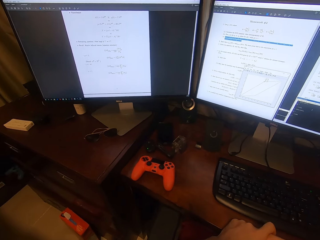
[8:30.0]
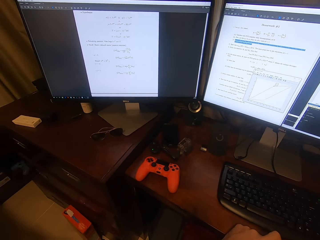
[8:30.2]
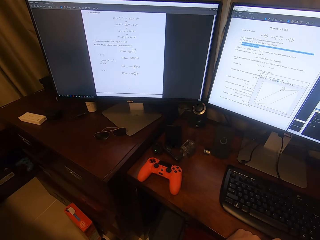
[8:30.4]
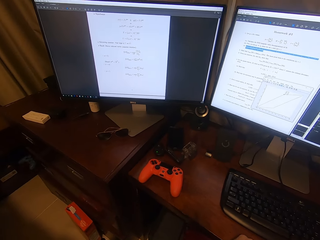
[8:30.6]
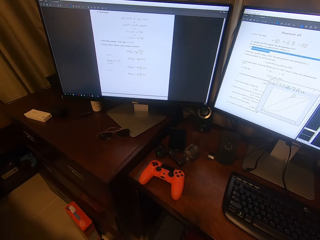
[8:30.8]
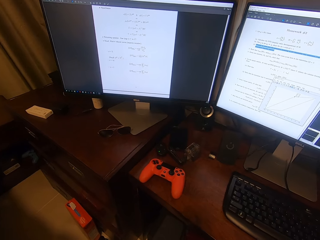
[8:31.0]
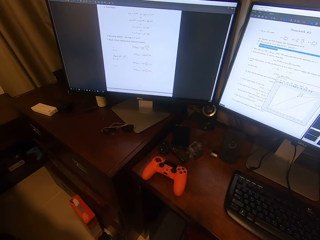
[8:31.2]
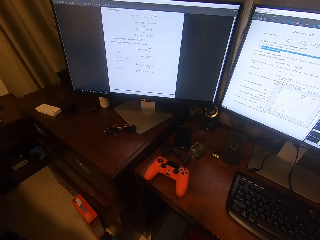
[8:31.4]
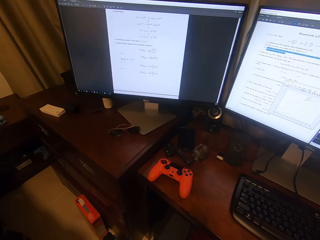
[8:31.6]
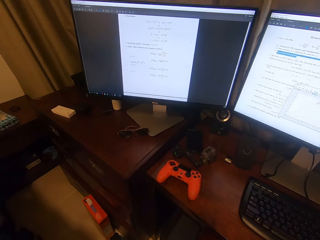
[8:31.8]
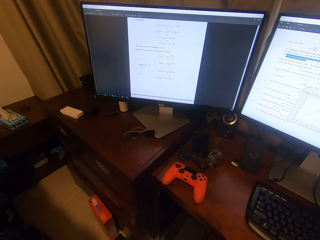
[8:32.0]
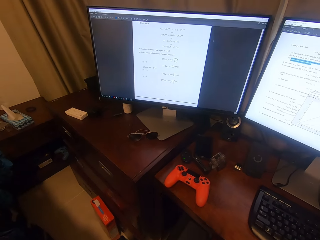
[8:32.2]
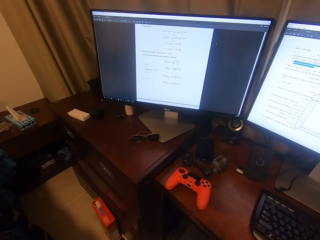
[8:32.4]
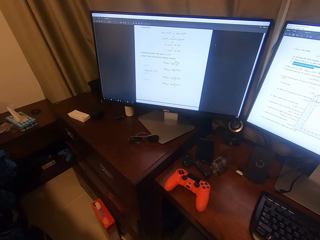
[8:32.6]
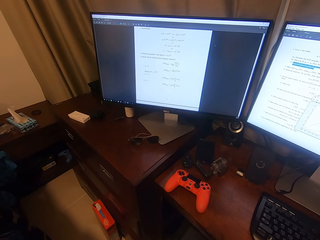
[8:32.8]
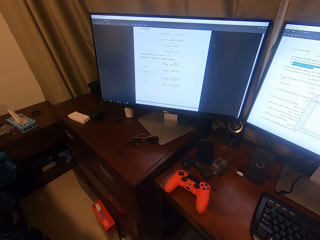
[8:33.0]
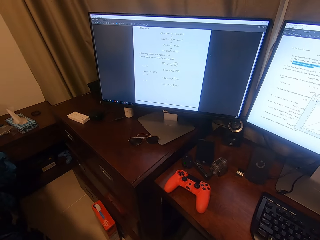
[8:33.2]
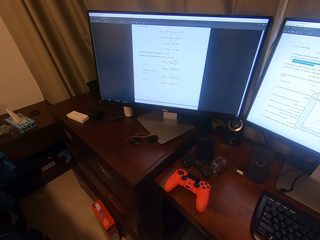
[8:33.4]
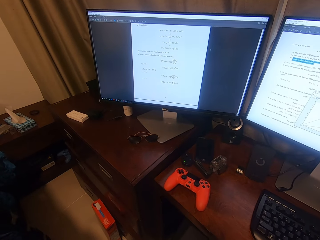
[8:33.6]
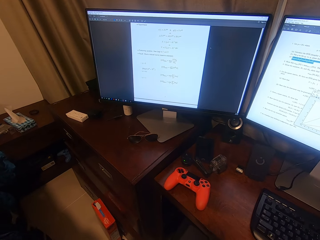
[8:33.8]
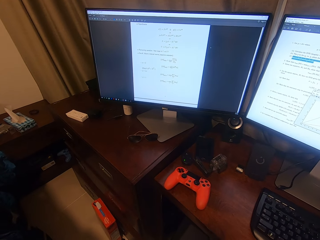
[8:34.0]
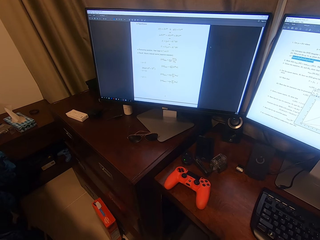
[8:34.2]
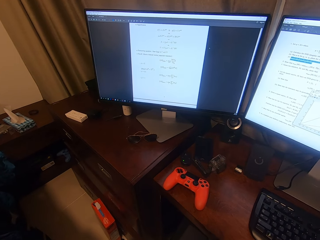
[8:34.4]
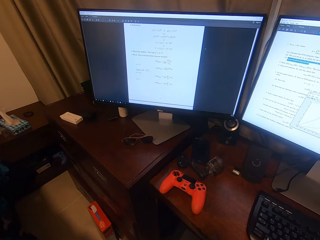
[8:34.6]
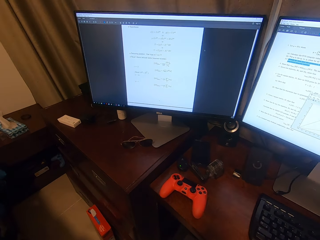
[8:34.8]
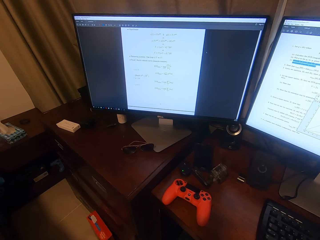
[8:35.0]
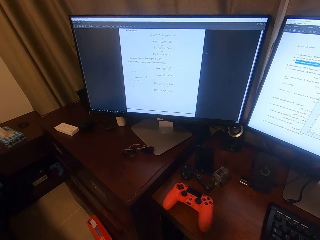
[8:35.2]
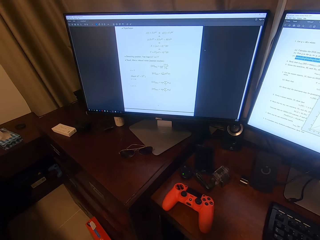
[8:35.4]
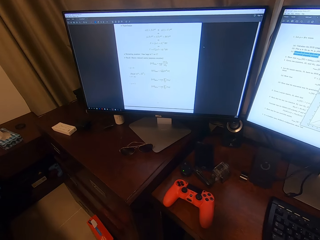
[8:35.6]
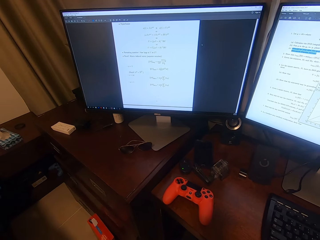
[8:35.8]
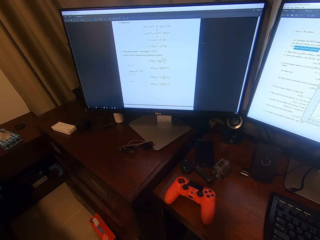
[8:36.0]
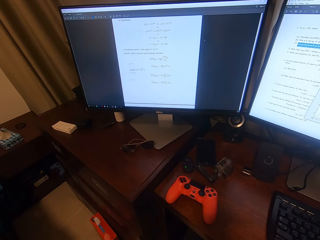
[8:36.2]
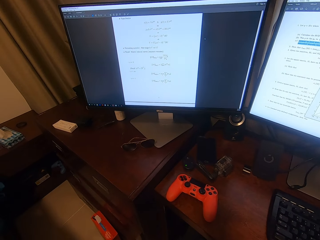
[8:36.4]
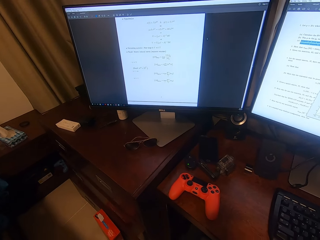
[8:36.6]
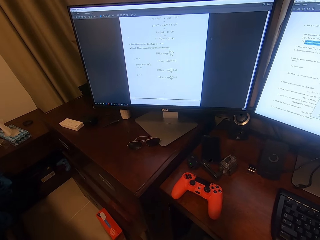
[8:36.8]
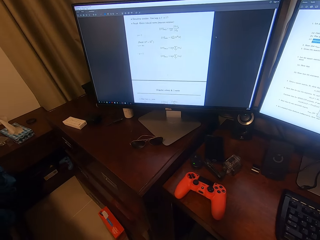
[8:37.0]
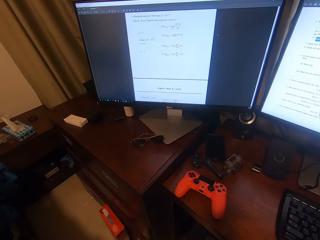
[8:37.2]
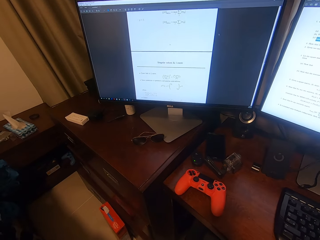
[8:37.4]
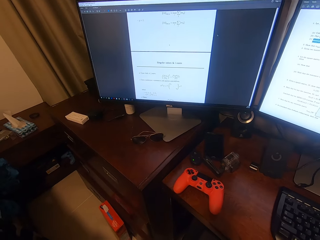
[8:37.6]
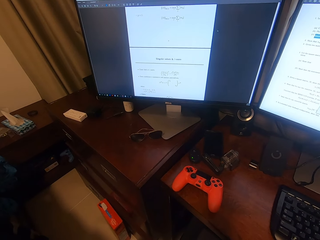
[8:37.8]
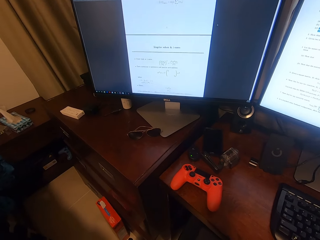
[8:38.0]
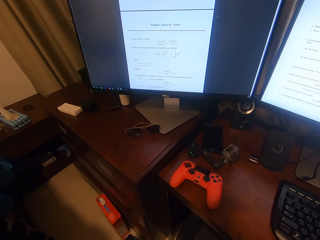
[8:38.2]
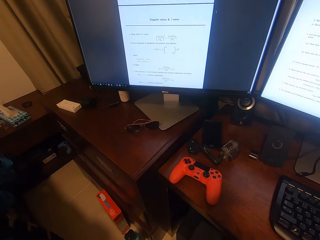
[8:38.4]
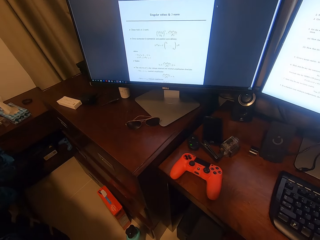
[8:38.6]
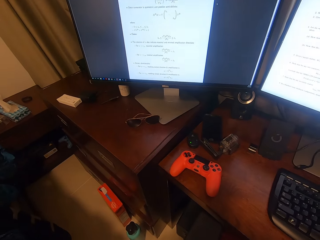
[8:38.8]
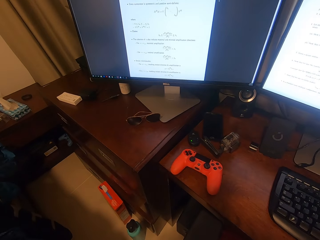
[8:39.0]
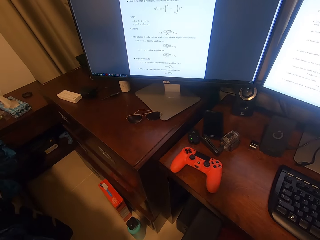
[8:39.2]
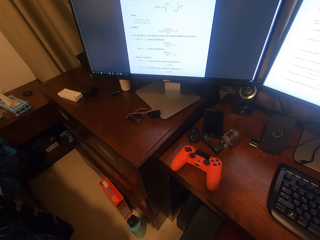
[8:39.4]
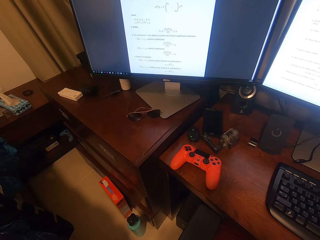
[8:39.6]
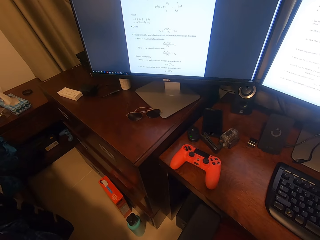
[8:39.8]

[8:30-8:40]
The camera wearer looks around. They stare at the computer. They stare at the computer again. They scroll on the computer.

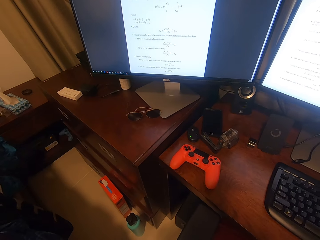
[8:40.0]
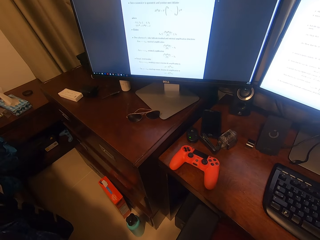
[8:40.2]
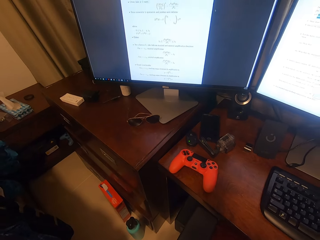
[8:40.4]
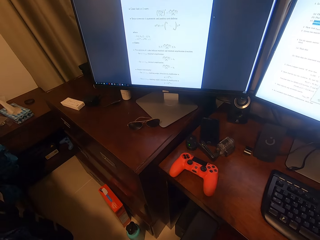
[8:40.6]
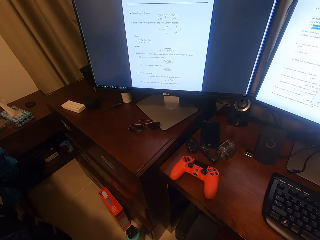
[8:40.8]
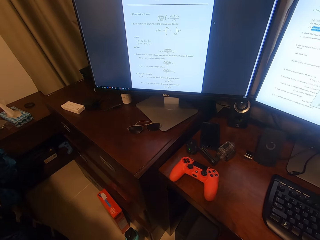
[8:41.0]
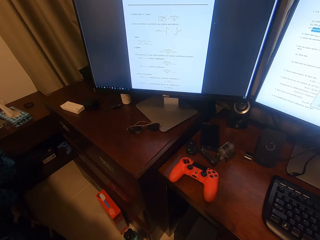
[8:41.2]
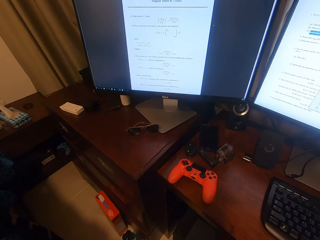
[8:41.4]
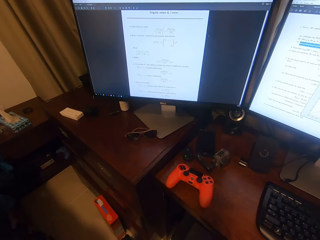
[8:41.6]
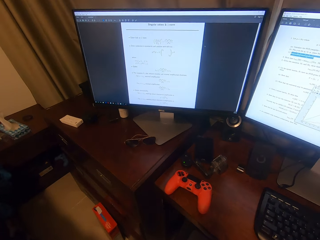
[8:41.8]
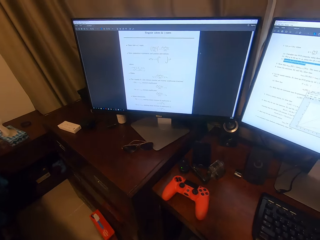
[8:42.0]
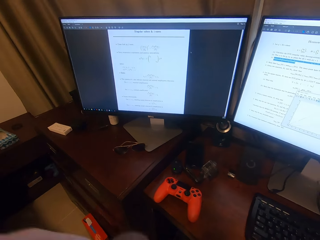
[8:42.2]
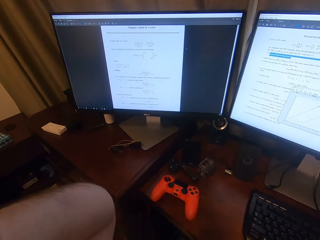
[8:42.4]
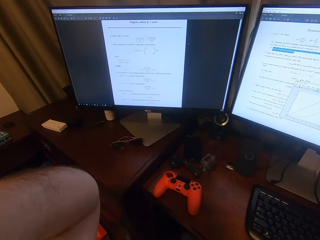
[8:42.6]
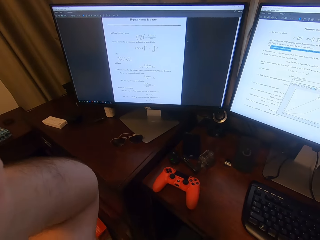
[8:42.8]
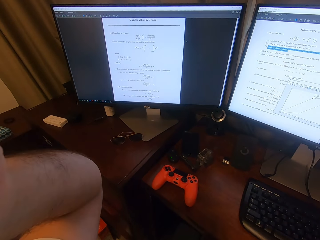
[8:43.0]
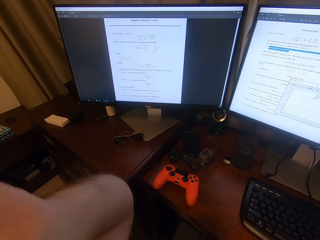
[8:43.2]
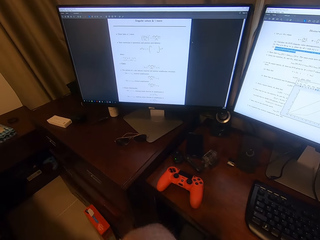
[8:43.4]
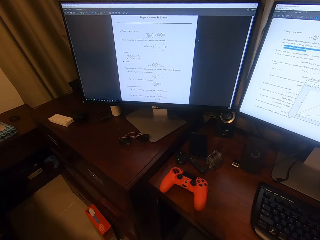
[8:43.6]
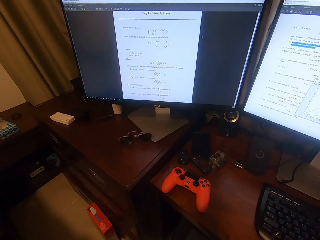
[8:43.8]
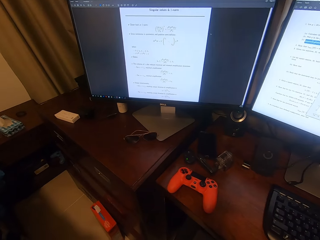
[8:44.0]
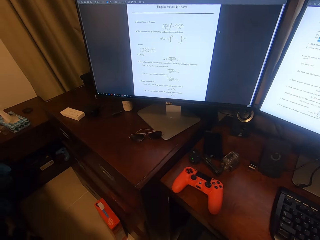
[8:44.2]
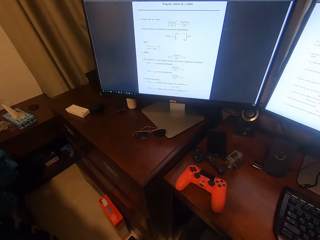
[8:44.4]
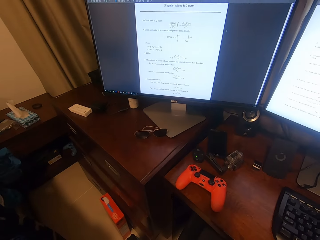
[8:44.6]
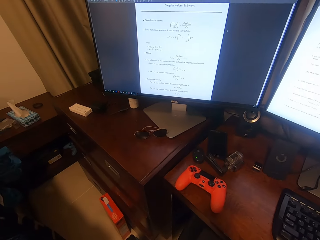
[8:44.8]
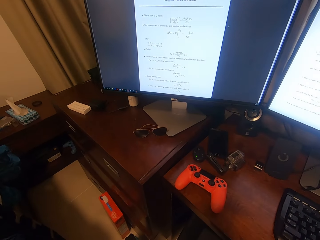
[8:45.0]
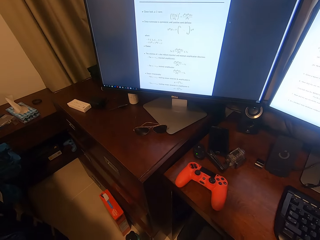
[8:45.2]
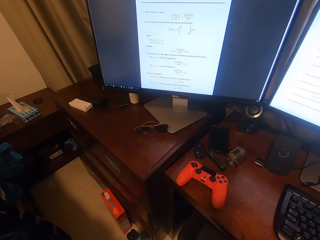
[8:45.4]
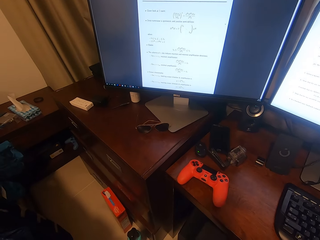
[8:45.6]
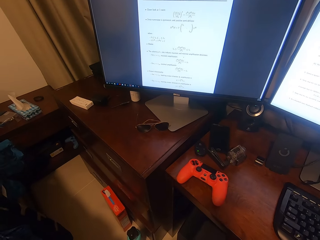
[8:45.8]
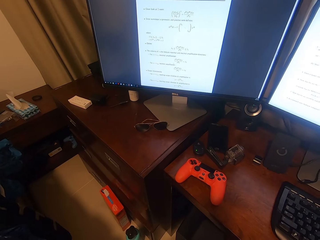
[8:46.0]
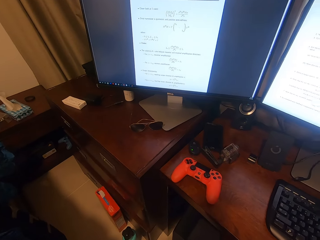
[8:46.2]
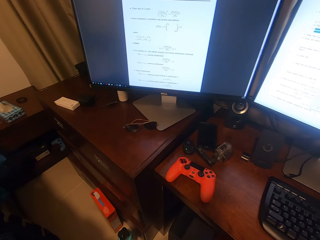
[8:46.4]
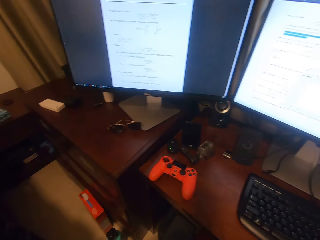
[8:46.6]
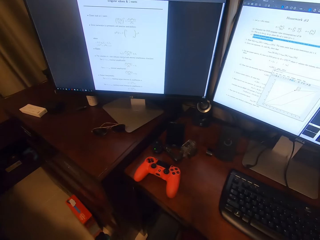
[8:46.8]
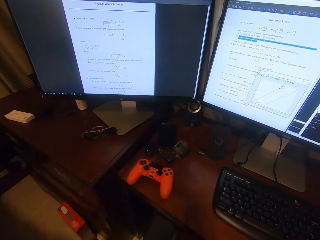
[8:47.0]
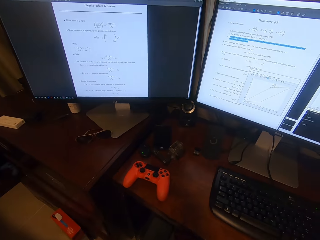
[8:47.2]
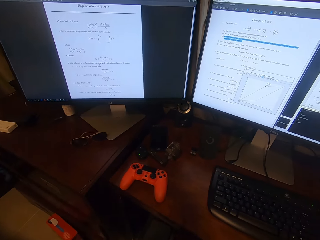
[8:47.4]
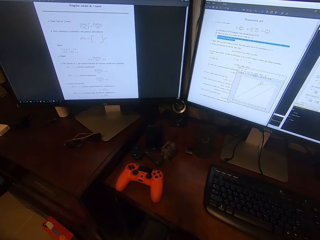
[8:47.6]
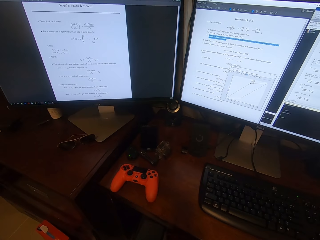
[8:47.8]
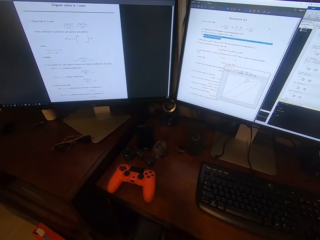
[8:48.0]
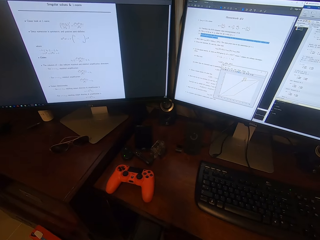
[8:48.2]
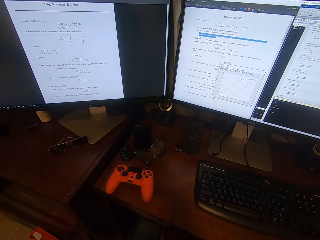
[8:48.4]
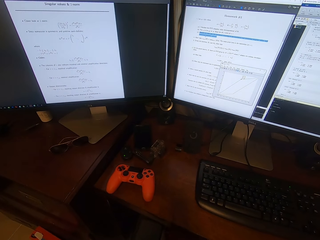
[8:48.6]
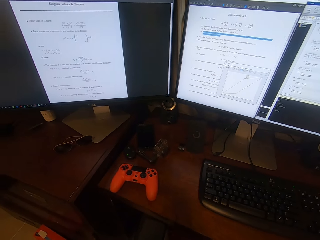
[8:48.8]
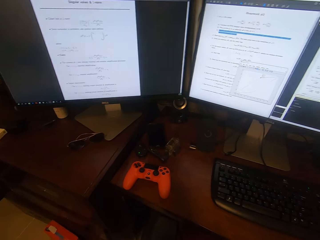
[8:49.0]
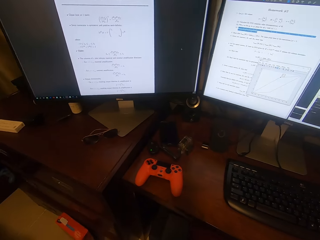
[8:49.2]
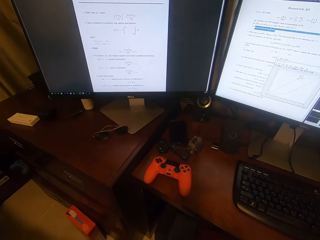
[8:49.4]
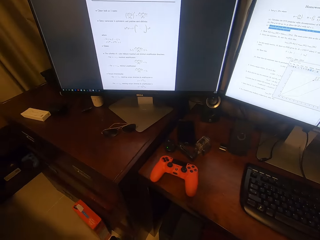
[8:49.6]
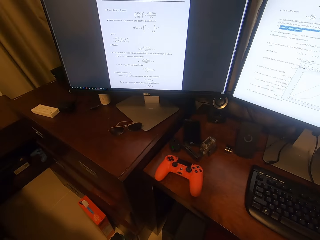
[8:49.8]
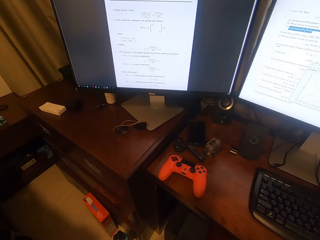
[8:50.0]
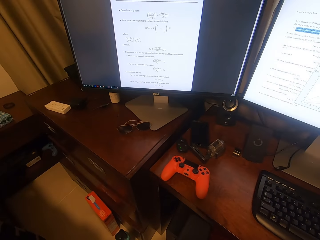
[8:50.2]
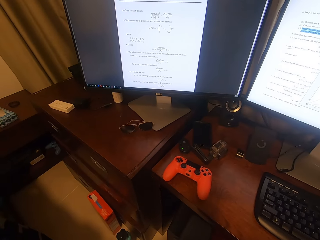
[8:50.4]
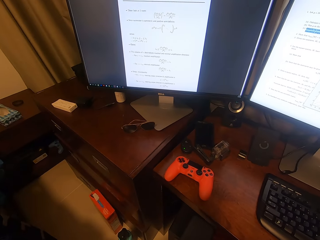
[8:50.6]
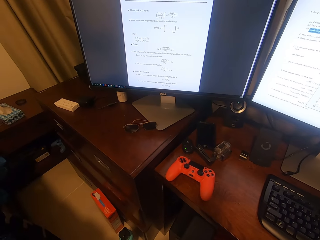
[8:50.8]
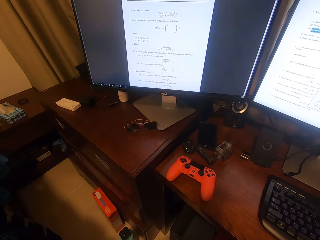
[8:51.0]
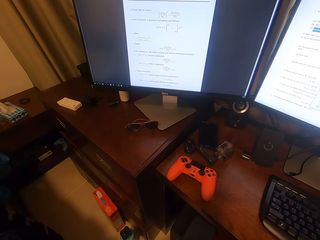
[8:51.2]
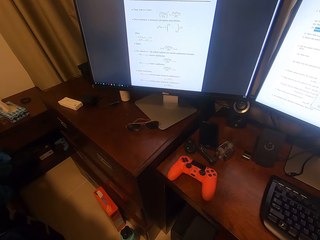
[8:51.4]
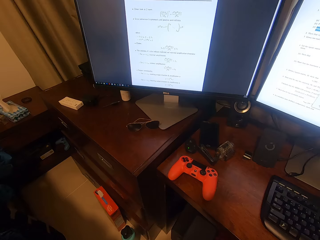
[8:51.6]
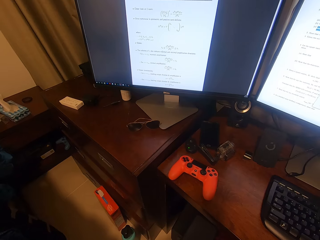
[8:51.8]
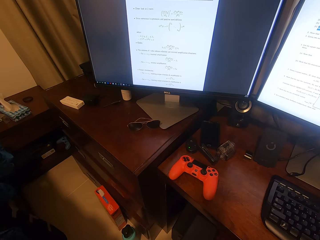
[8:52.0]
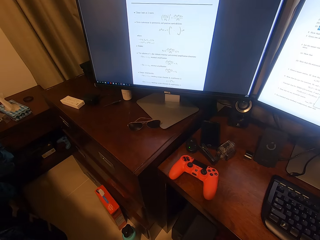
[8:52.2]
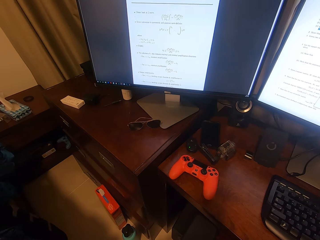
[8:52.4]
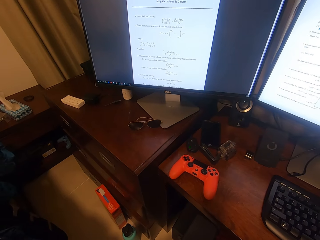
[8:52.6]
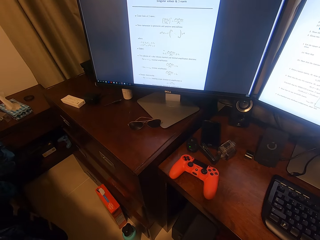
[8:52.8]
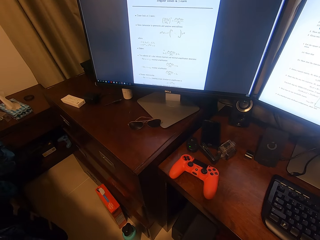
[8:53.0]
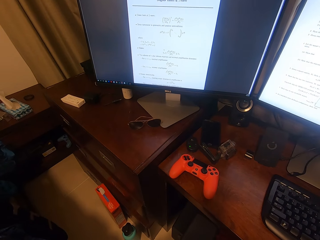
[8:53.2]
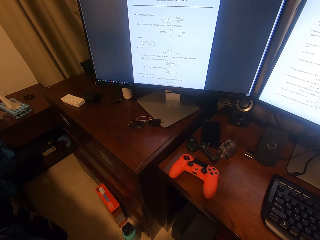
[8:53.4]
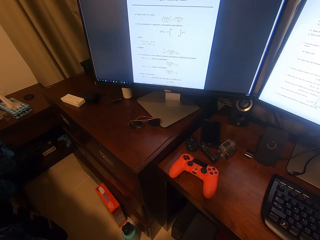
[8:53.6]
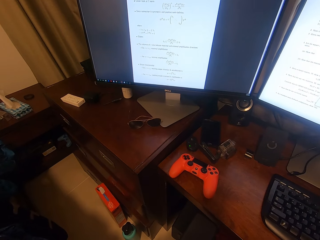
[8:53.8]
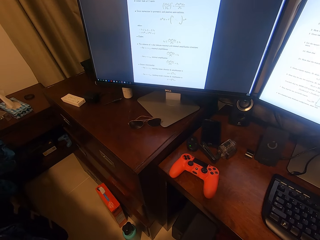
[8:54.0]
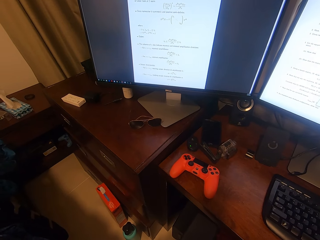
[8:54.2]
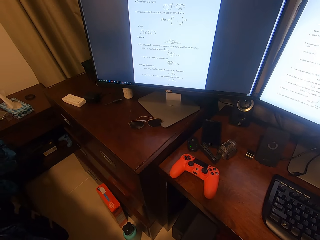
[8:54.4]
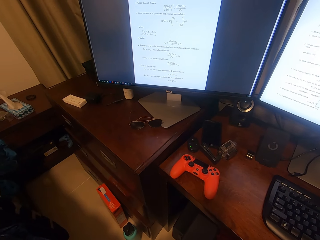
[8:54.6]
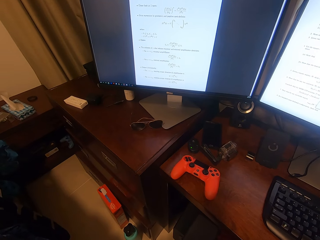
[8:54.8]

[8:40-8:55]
The camera wearer stares at the computer. He lifts his hand. He holds the camera. He puts down his hand. He stares at the computer. He looks around. He stares at the computer. He scrolls on the computer.
